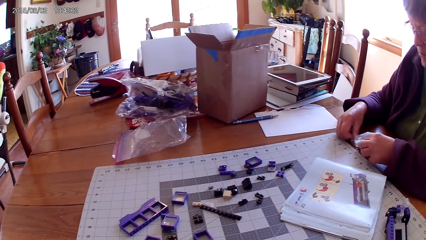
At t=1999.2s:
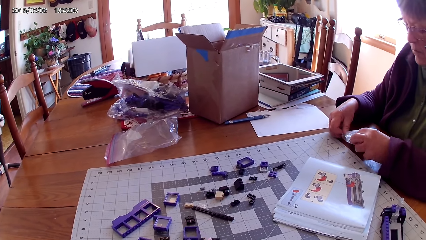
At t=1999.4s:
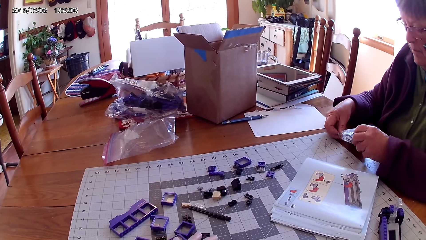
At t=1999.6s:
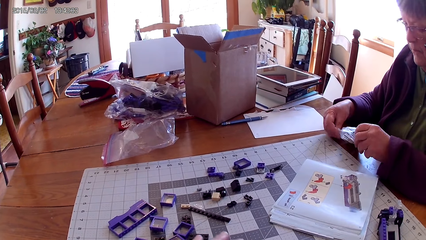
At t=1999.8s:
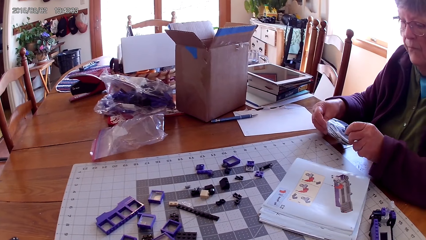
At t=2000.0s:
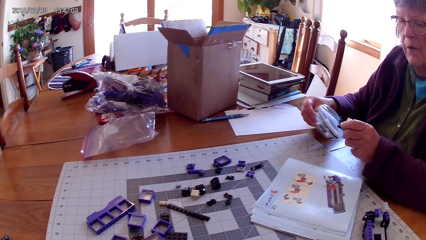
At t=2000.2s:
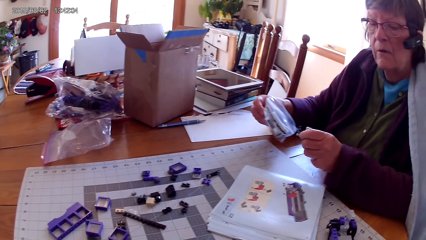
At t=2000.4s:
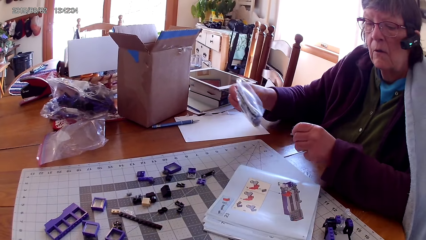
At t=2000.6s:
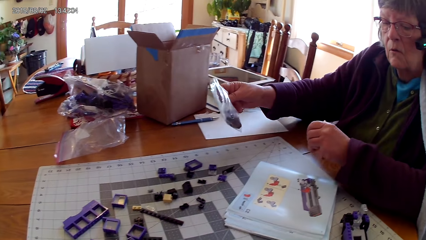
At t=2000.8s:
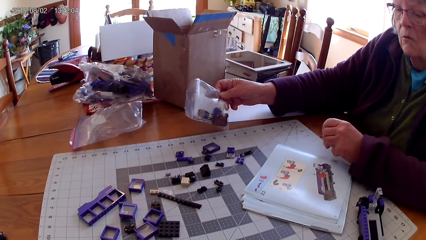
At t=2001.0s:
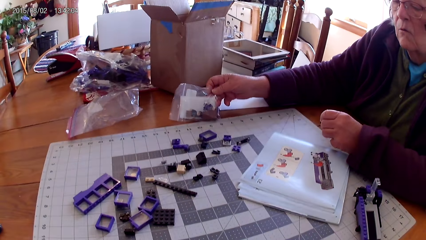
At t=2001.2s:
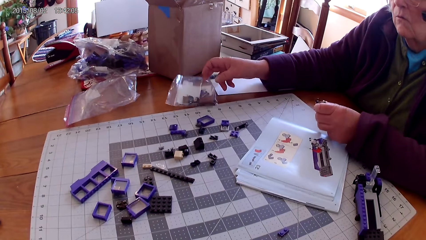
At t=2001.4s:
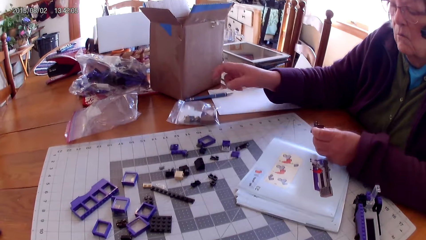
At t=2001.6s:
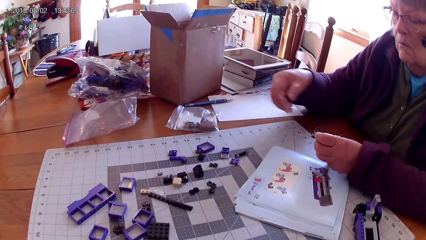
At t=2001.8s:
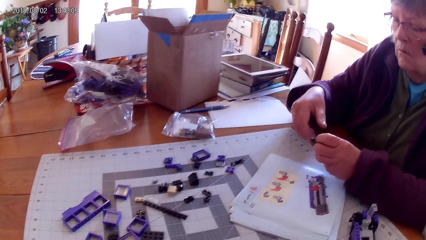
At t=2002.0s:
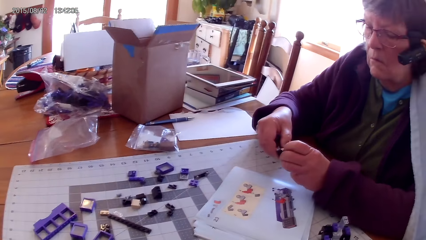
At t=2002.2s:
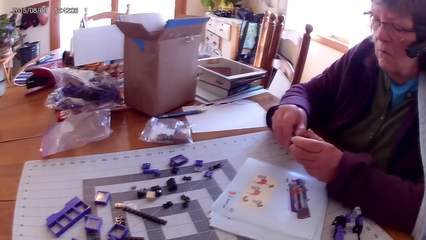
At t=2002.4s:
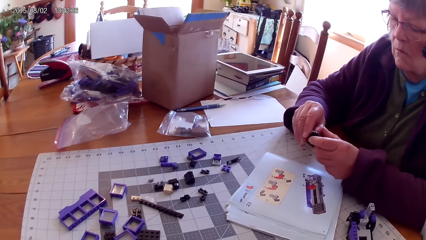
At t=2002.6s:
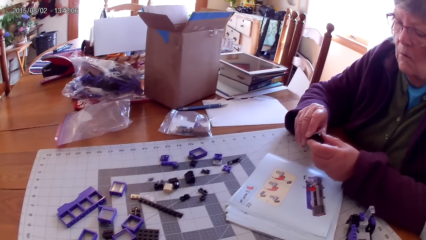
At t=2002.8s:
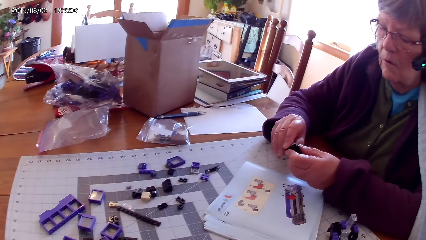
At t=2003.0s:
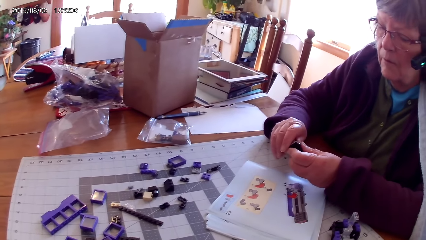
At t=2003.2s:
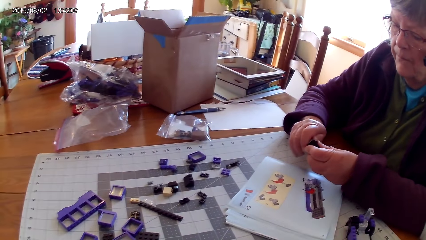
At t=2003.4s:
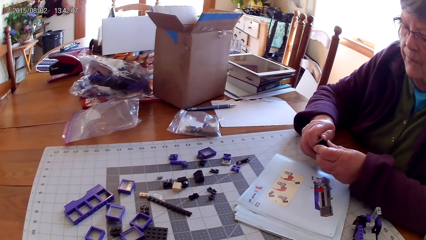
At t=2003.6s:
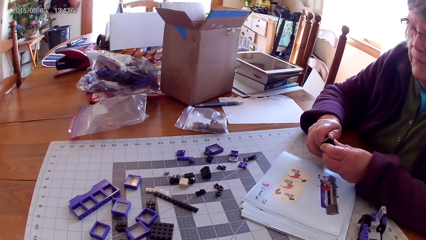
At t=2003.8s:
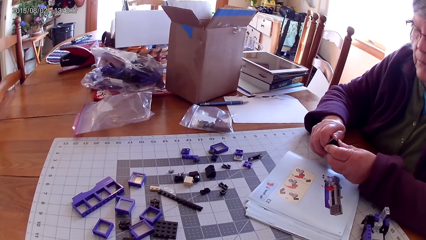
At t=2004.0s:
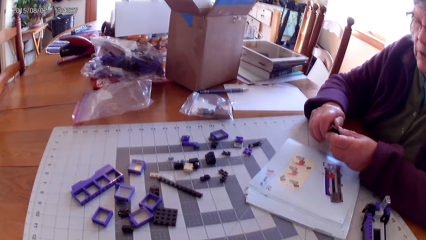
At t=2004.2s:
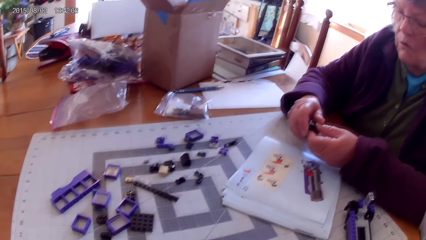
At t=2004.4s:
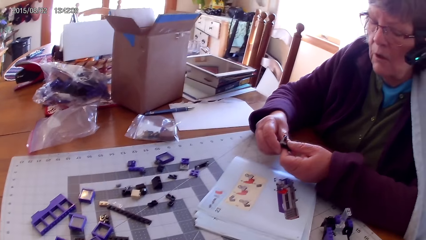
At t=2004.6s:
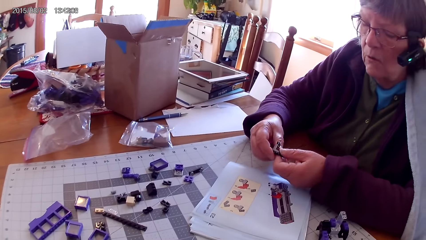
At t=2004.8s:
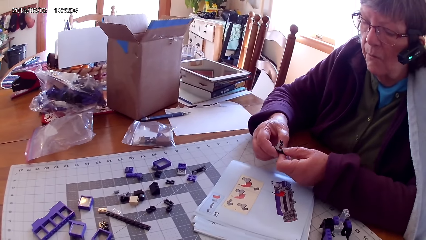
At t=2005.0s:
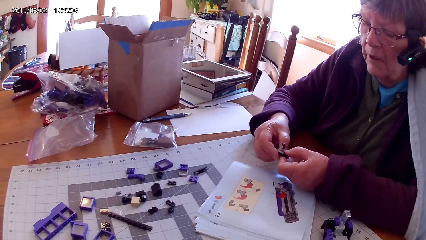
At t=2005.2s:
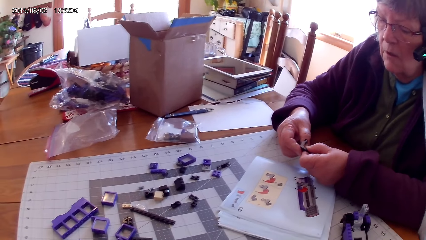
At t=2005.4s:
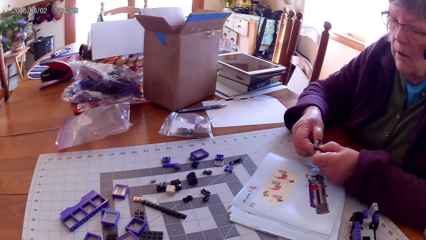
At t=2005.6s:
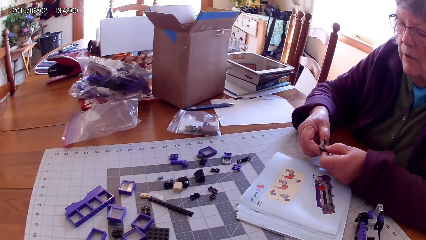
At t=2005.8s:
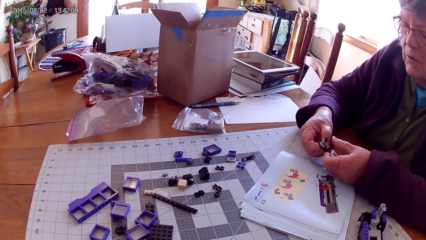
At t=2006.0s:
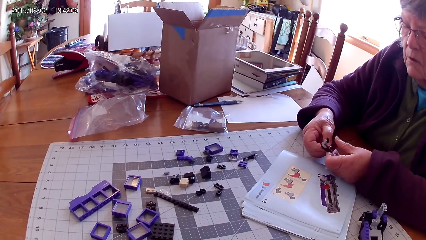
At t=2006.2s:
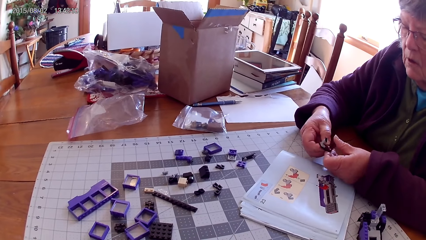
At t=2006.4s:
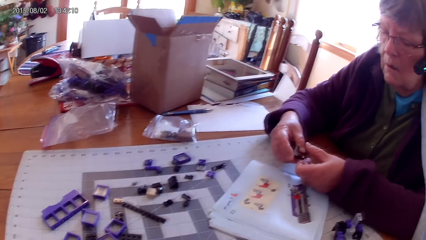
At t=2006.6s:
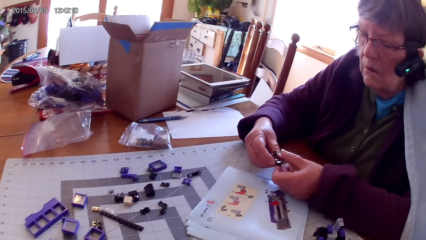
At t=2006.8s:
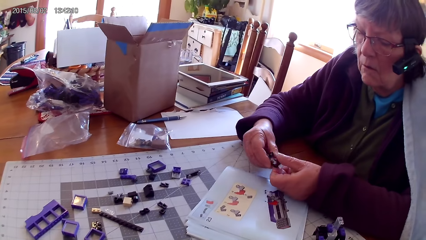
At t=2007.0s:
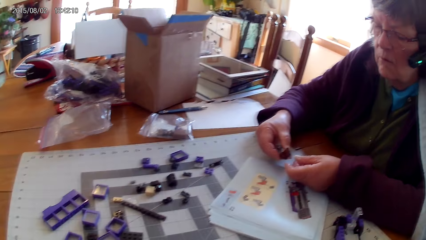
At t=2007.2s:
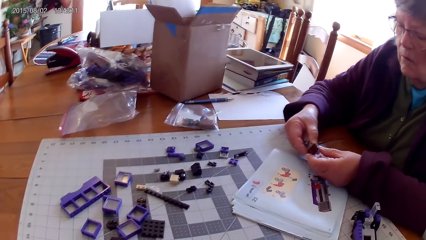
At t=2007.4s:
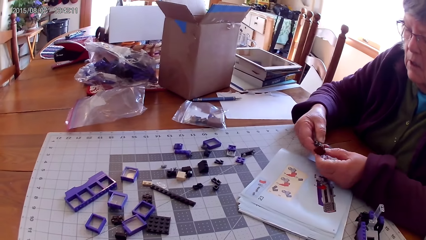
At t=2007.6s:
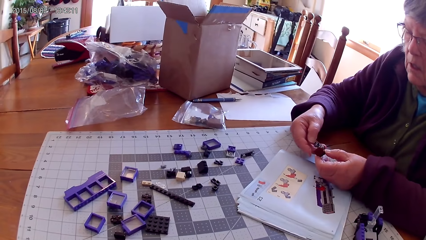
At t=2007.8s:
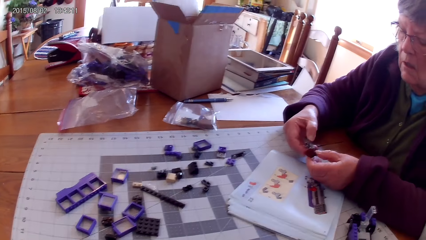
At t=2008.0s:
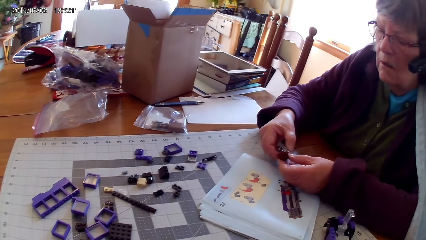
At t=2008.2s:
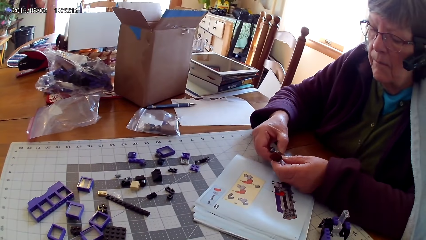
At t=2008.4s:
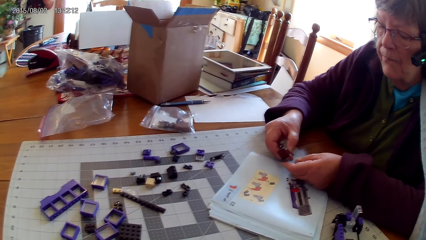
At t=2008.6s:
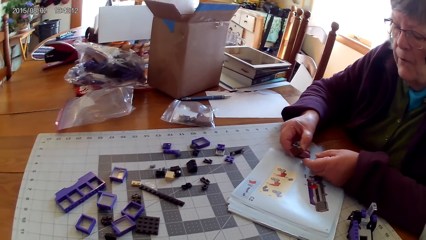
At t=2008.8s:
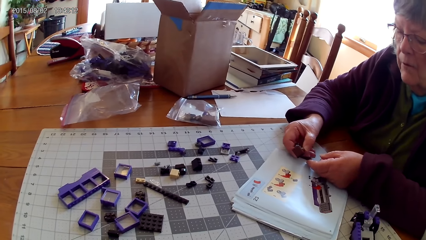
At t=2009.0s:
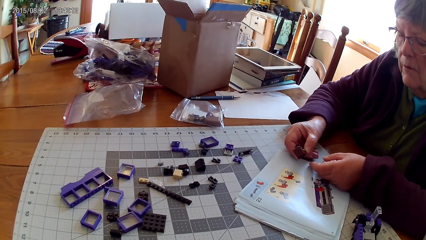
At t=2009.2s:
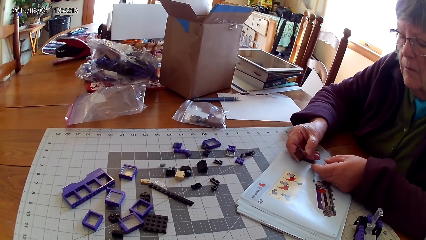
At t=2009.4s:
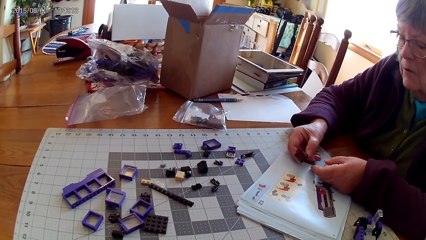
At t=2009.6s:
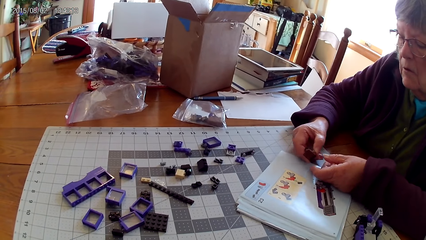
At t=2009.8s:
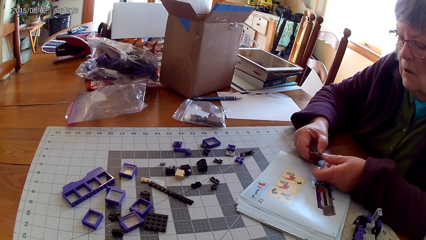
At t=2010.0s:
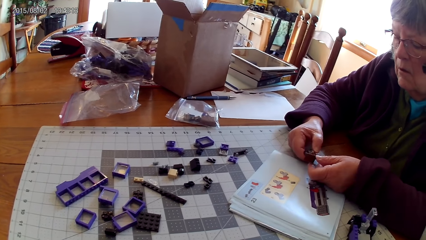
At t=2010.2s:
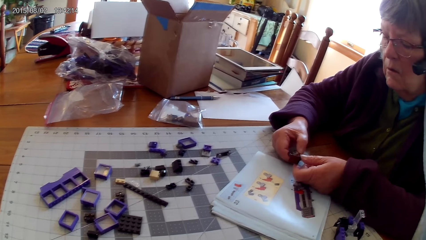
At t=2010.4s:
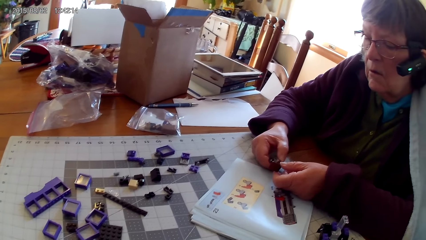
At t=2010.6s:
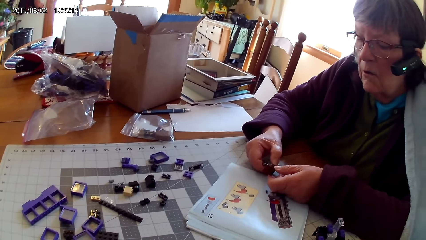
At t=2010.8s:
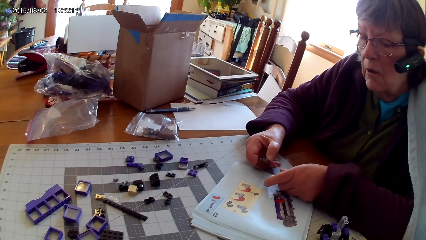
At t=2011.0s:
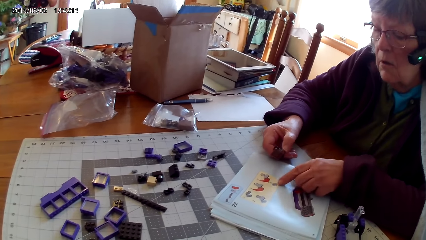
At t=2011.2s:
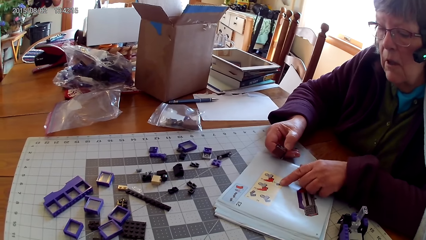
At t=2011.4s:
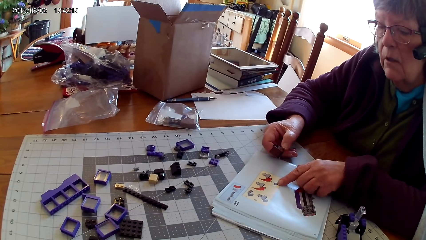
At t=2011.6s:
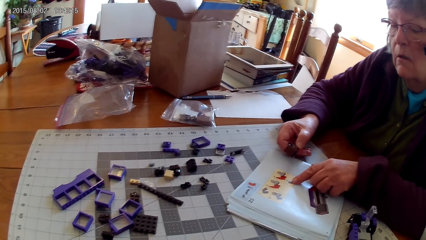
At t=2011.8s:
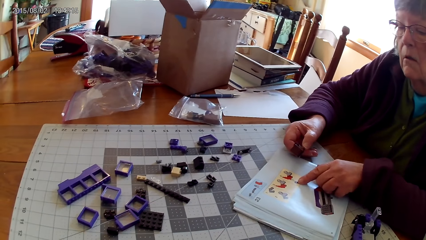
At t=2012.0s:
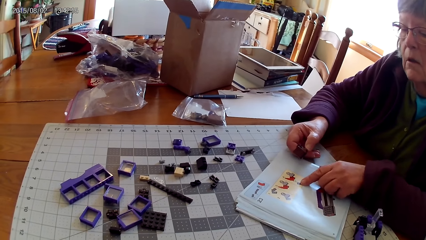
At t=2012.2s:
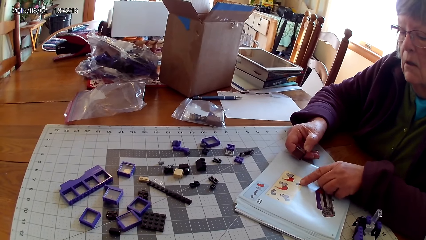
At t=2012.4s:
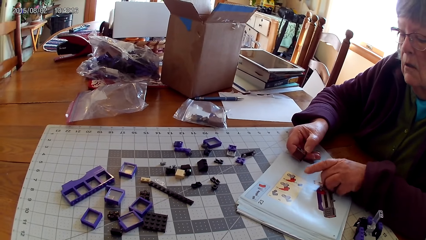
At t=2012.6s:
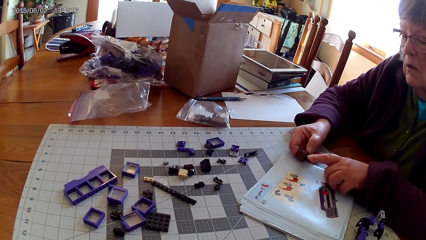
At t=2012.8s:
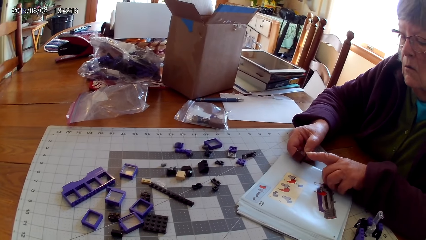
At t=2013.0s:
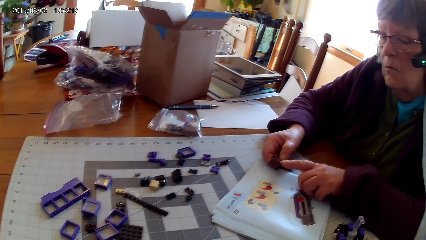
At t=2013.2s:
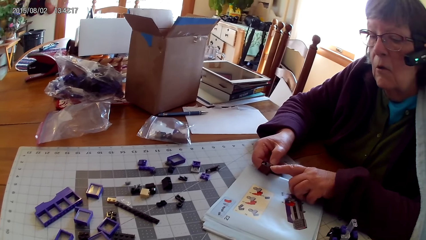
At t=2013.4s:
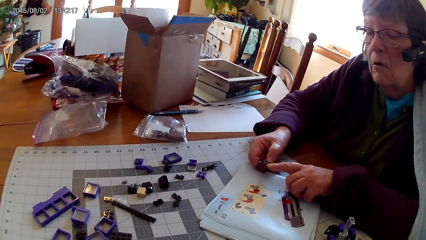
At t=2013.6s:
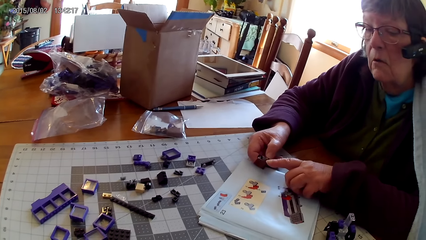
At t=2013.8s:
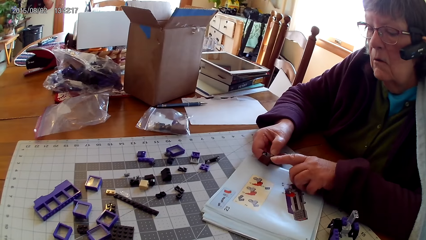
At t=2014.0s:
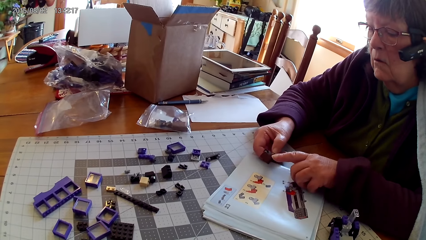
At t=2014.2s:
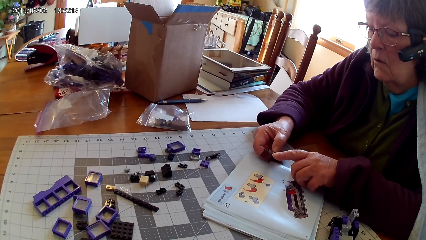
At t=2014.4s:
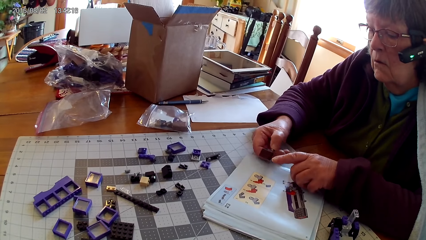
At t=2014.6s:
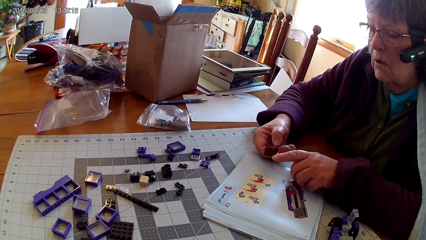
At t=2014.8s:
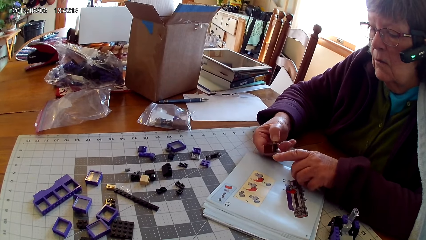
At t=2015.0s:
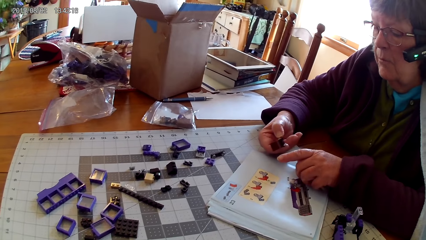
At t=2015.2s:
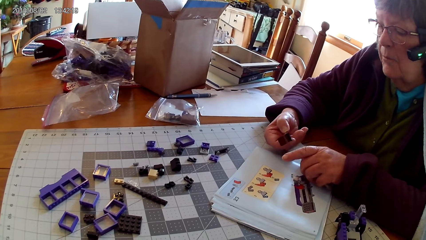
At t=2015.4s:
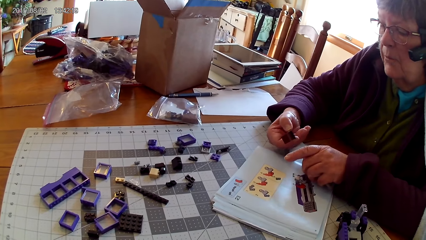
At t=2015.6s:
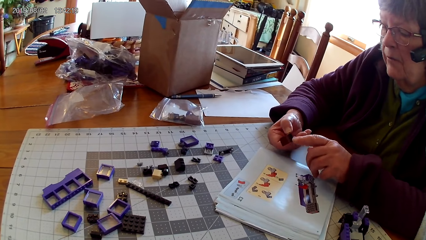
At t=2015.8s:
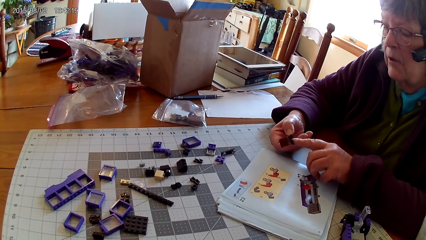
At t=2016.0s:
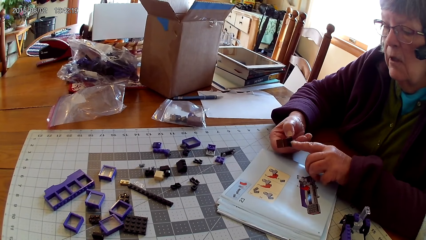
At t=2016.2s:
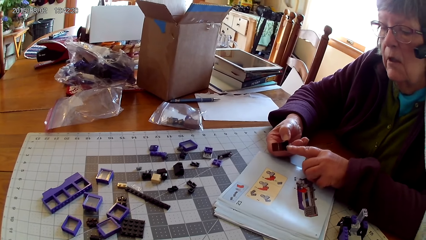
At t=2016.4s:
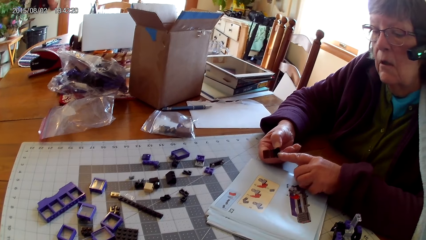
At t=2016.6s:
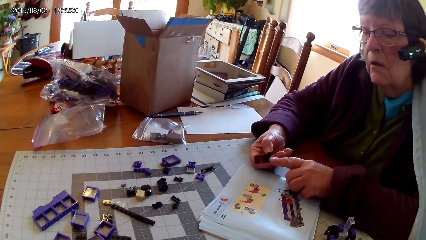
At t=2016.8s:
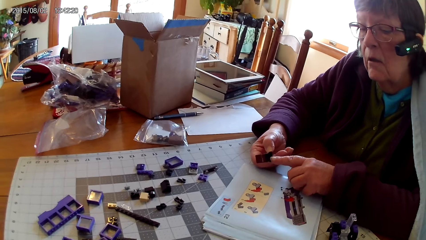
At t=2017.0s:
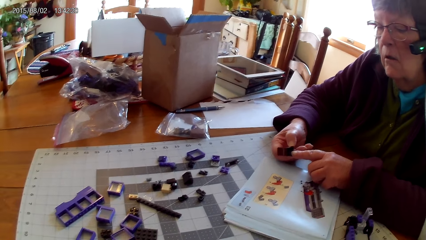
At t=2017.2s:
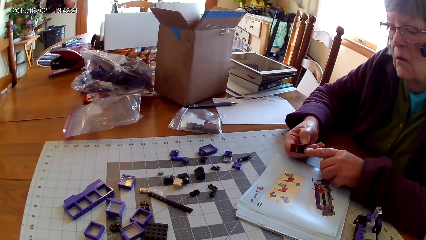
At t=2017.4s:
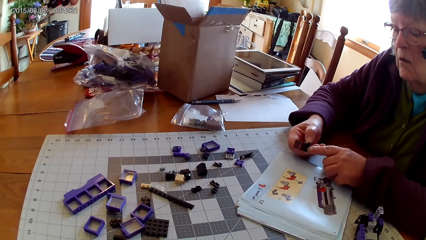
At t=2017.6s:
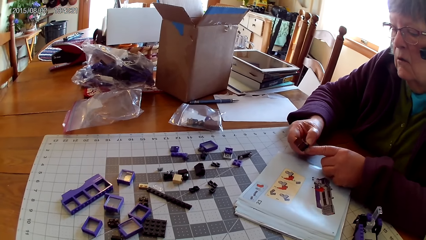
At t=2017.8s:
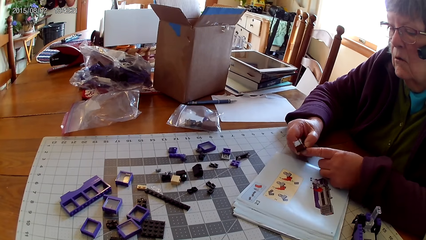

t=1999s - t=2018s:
A lady removes a plastic interlocking block from the plastic pack. She puts the plastic pack on the table. She looks at the plastic interlocking block in the hand. She fixes the lego piece. She points on a drawing on the book. She touches the lego book. She points at the plastic interlocking block in the hand. She holds the lego piece.
